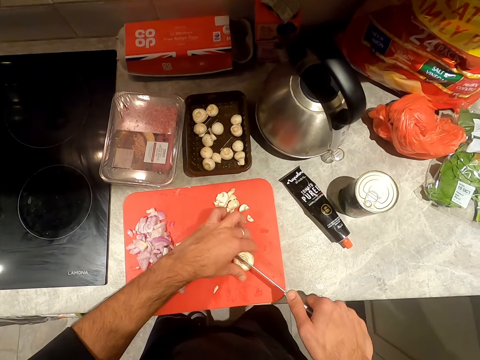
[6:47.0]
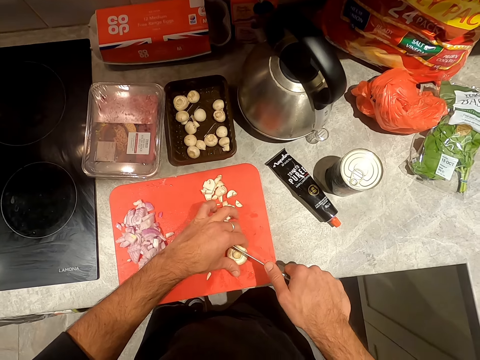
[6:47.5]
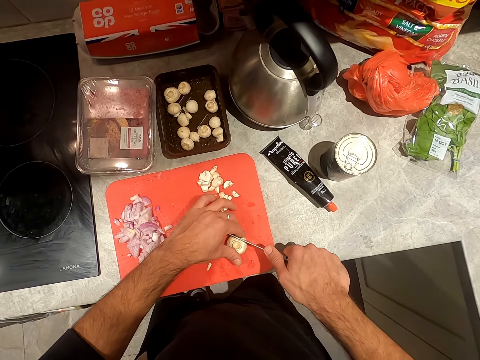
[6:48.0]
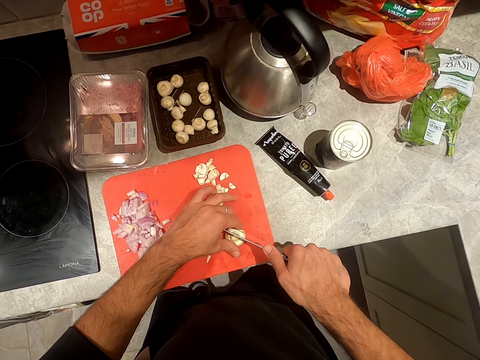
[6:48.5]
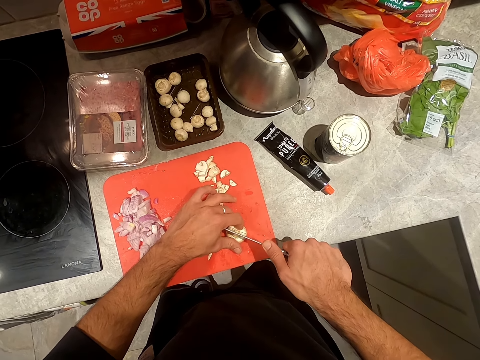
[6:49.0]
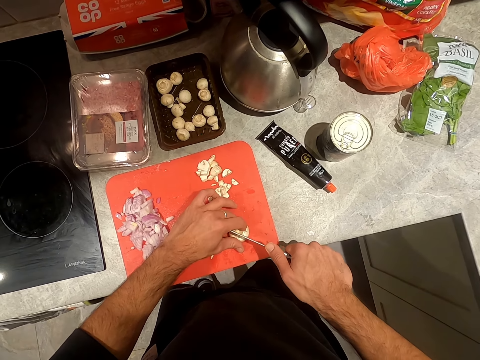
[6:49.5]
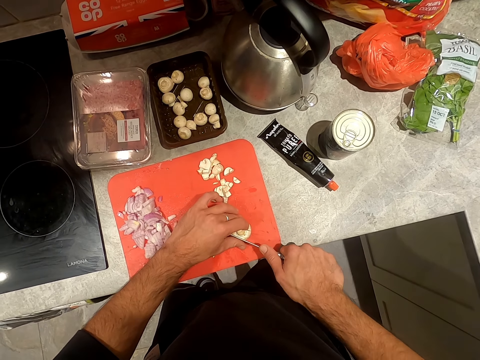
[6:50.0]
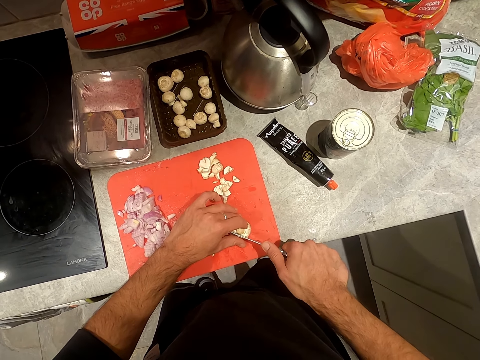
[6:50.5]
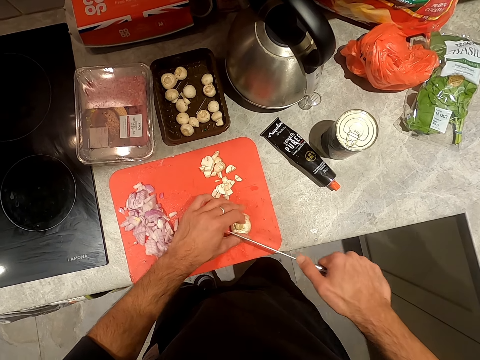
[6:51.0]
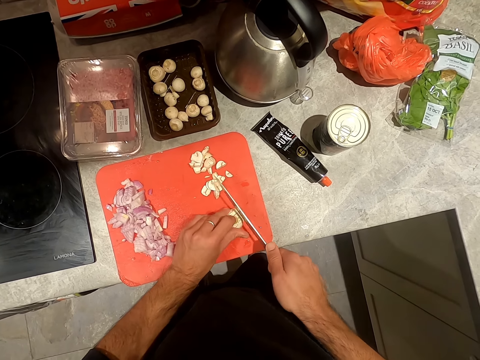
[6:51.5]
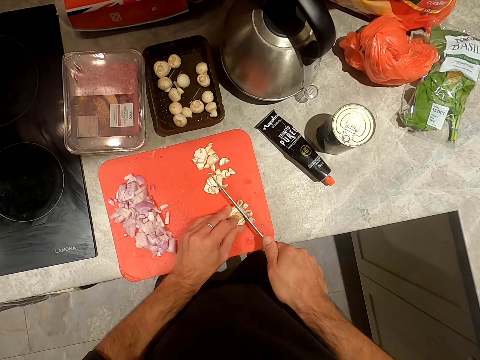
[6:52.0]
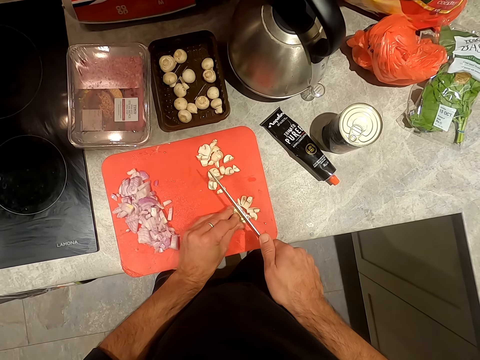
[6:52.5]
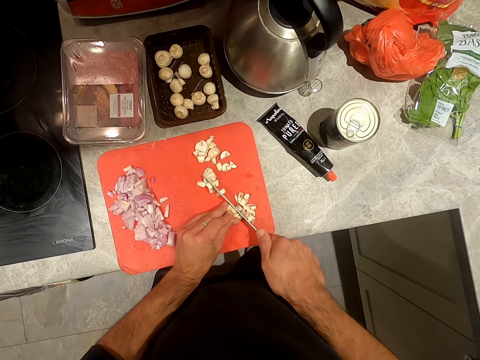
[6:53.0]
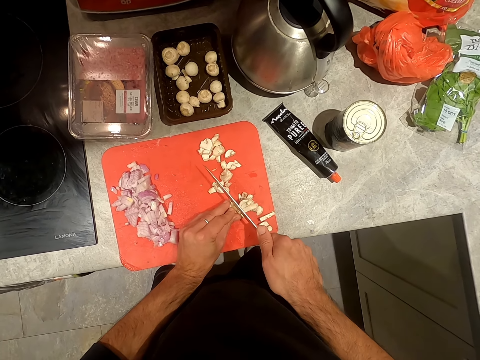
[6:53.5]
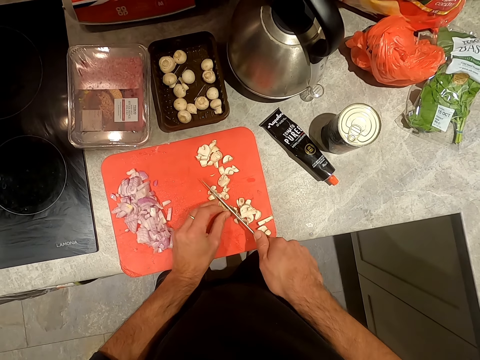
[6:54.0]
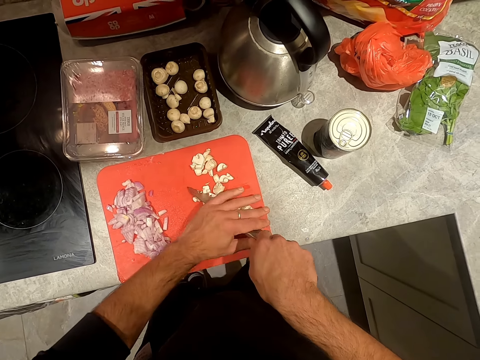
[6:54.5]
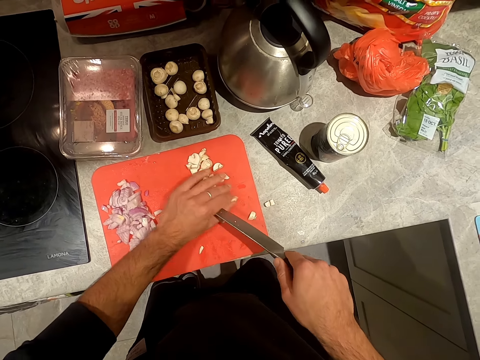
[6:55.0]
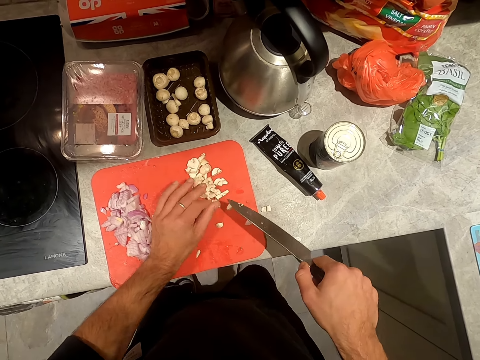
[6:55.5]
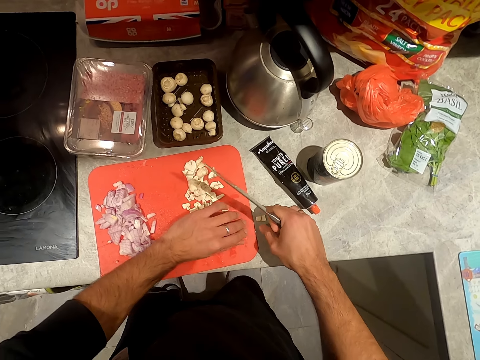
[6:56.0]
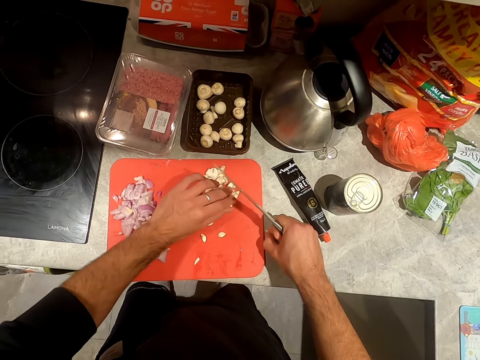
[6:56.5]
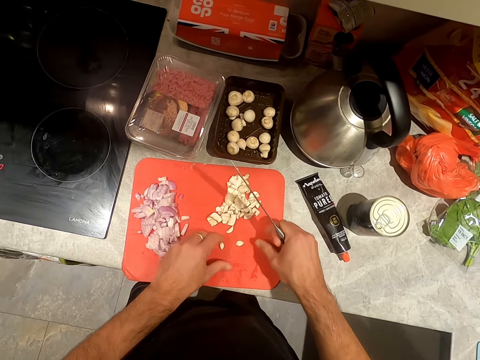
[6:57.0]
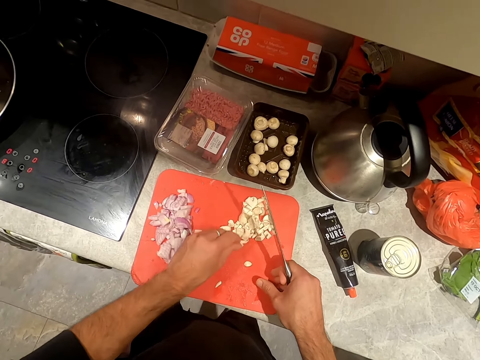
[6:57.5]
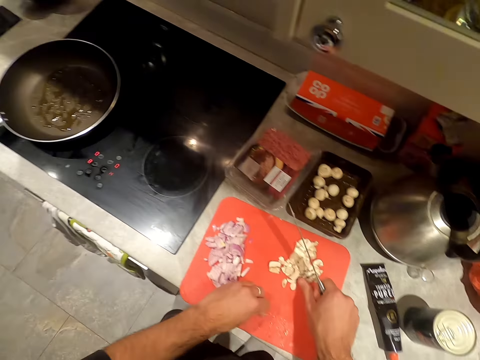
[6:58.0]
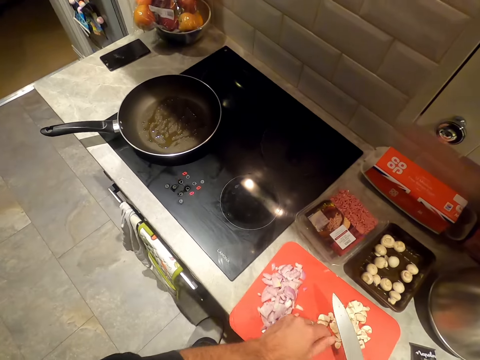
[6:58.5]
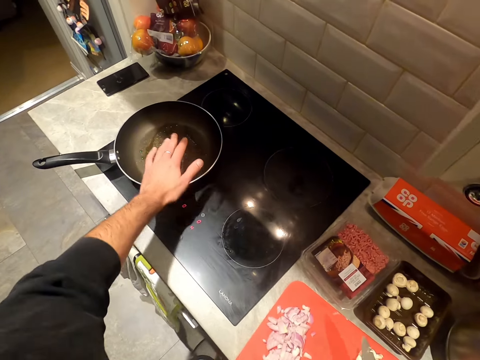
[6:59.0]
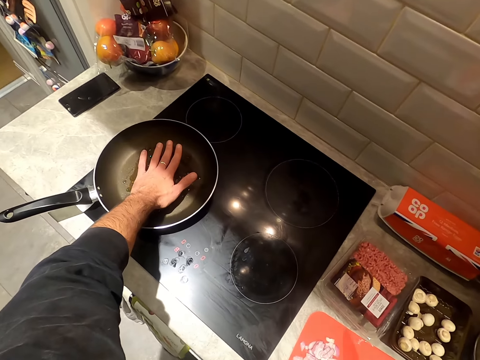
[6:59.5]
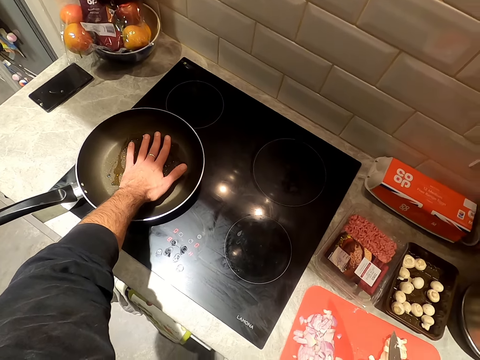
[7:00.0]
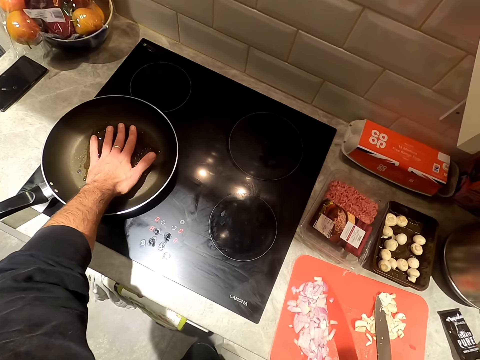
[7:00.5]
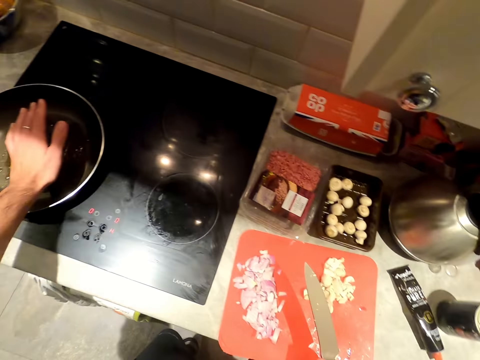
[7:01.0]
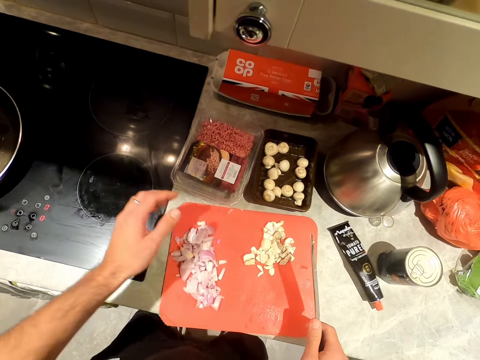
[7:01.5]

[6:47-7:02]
The camera wearer cuts something. They chop something. They push the chopped object aside. They feel the heat in the frying pan.

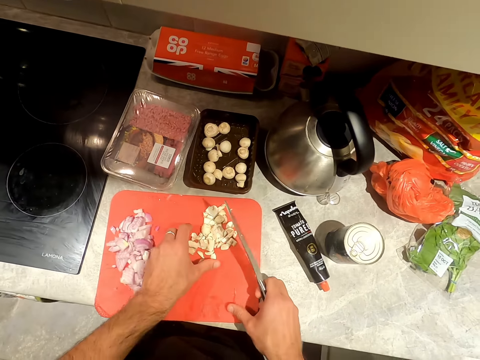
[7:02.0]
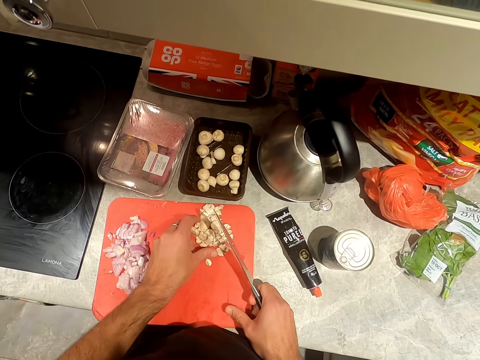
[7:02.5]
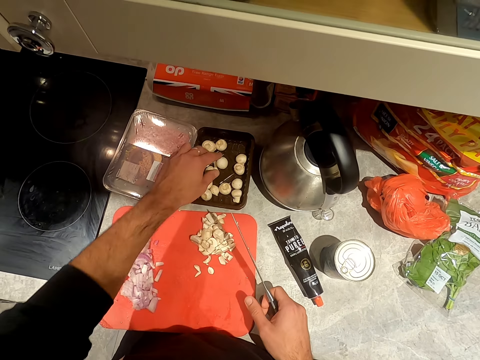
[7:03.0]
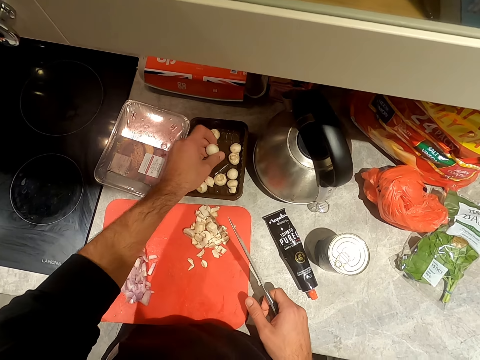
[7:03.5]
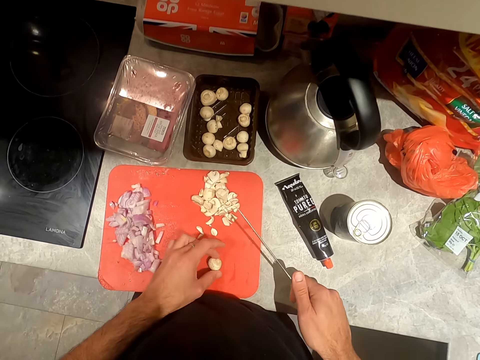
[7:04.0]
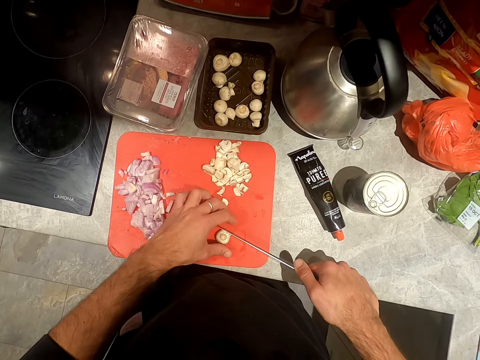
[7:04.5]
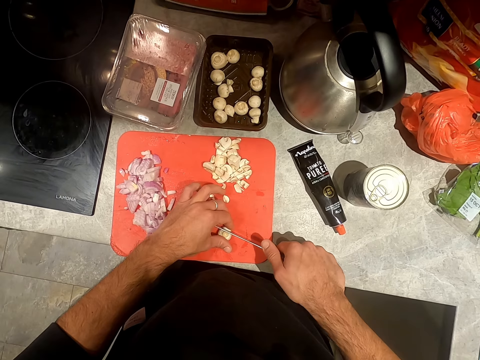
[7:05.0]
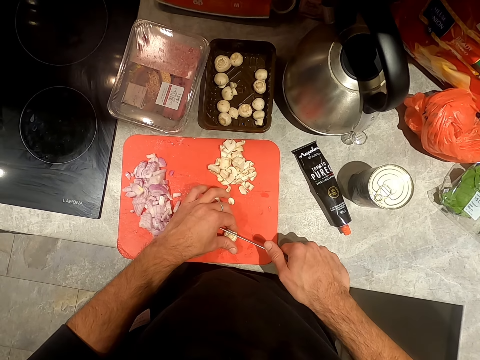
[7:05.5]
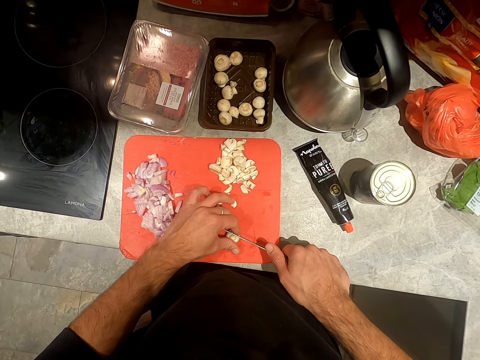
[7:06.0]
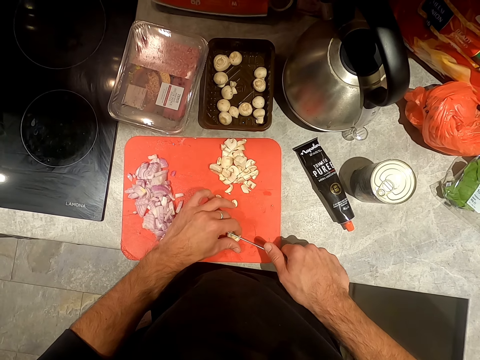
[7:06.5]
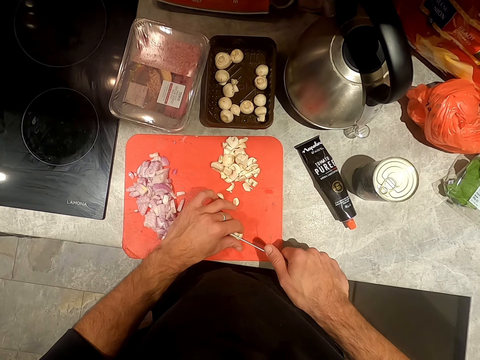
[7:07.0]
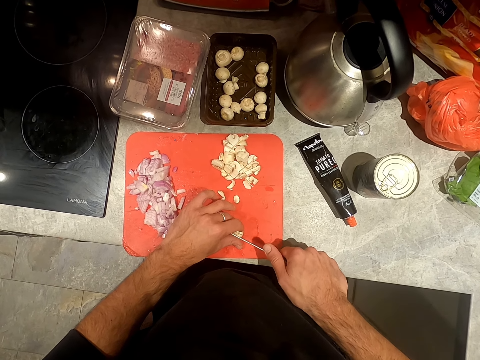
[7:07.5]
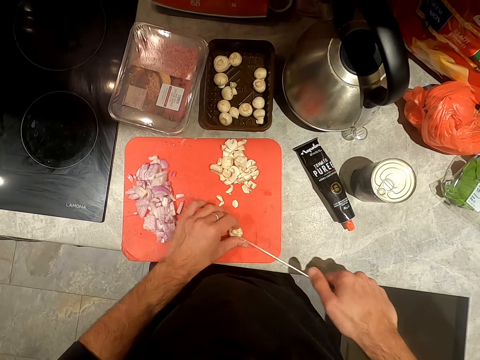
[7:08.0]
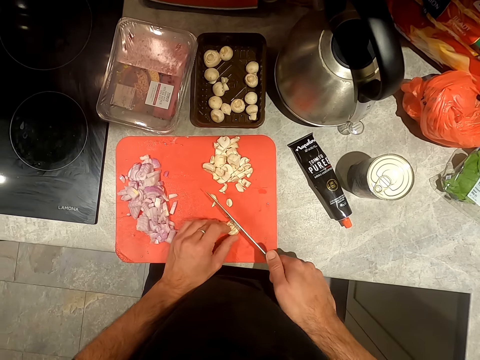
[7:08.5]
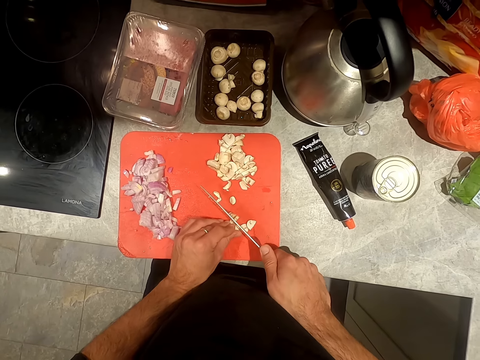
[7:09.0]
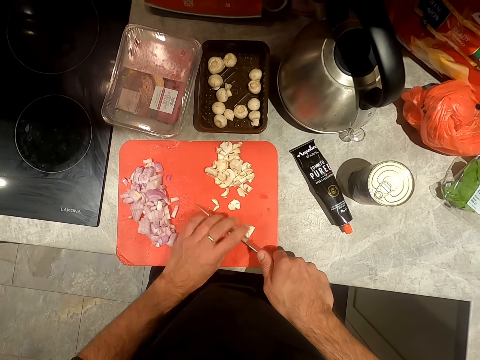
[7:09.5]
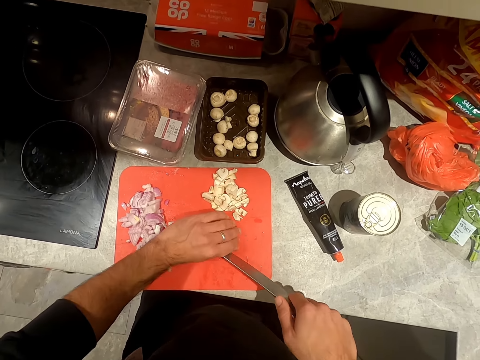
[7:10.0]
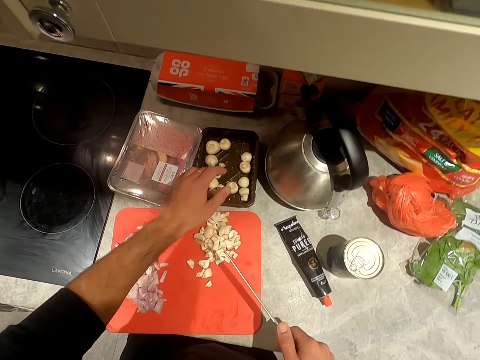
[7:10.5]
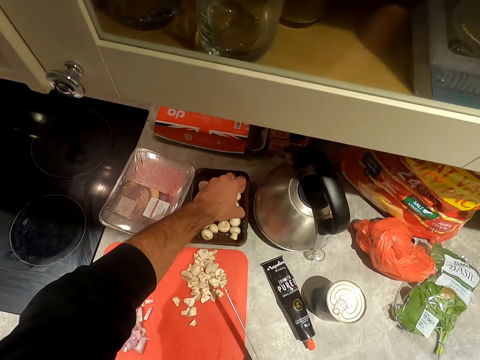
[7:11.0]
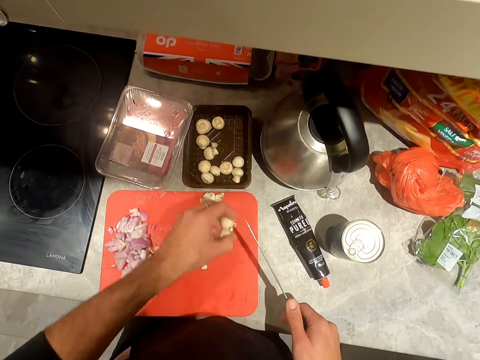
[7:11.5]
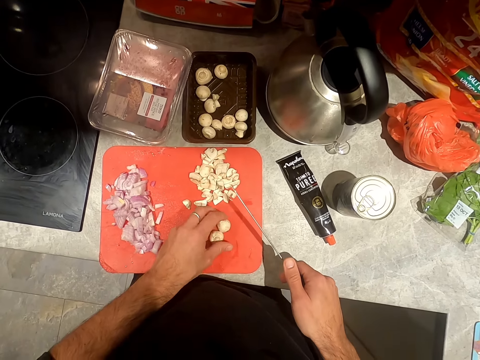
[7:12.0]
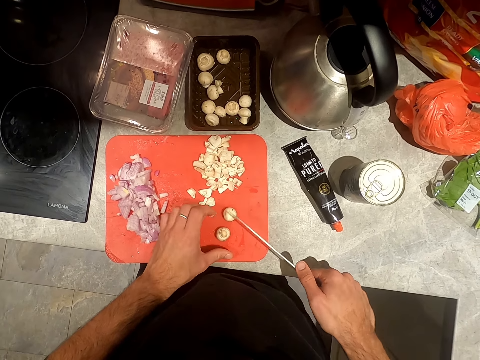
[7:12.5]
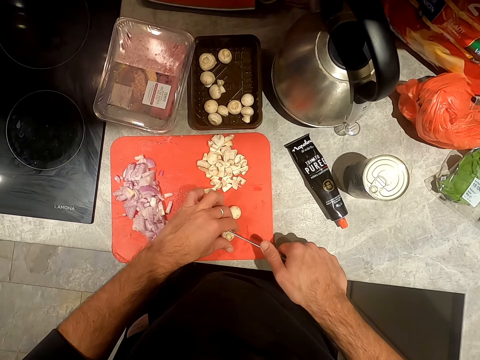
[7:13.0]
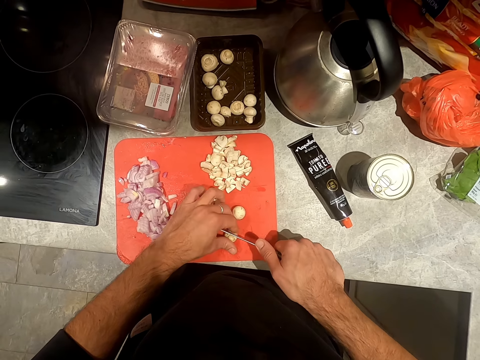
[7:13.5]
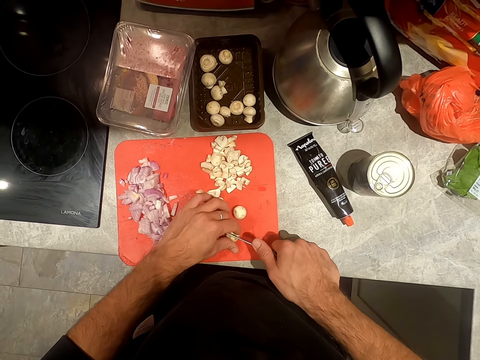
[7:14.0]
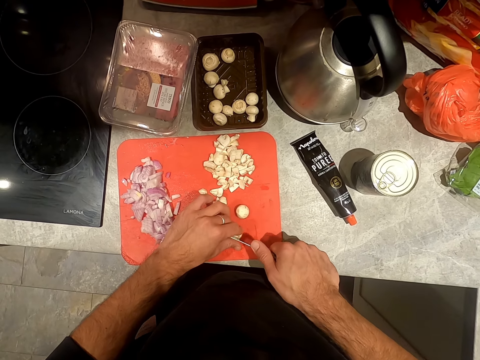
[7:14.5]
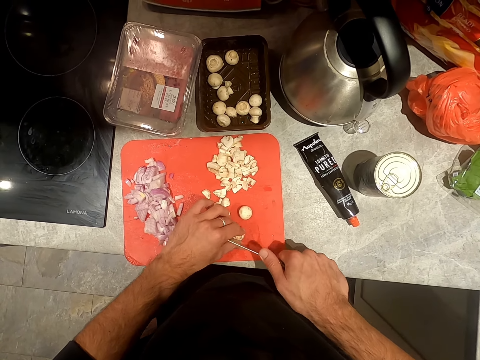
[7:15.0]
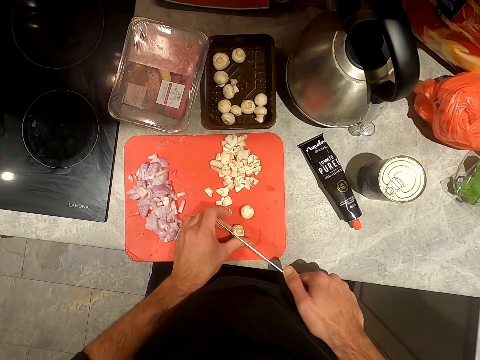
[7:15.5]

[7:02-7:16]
The camera wearer picks up something and places the object on the chopping board. They chop the mushroom in the chopping board. They chop something. They pick up something and place the object on the chopping board. They cut something.
